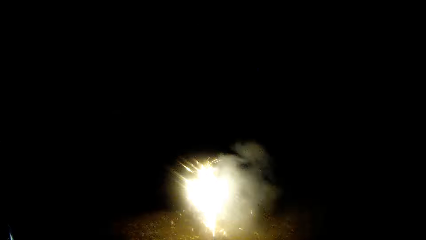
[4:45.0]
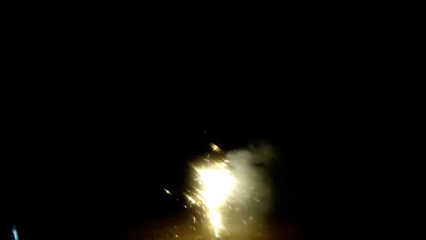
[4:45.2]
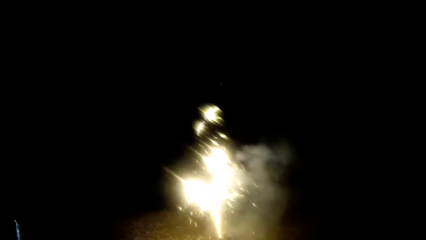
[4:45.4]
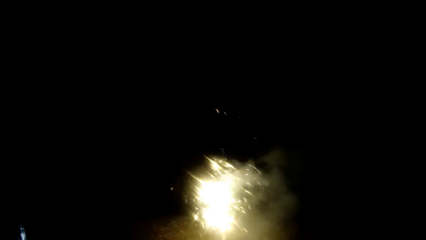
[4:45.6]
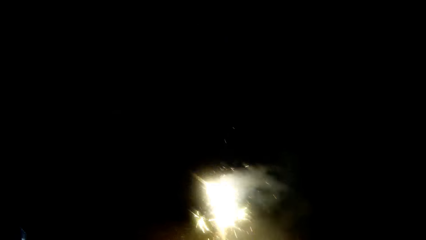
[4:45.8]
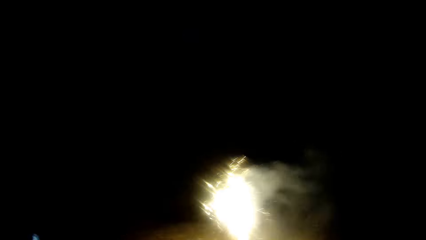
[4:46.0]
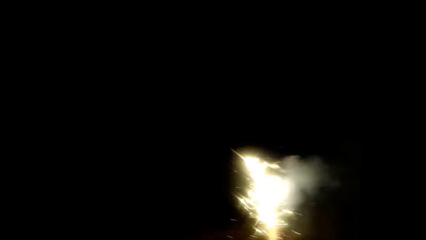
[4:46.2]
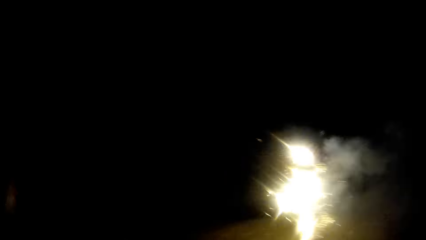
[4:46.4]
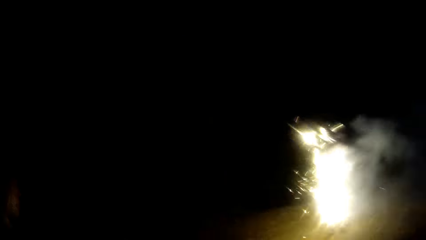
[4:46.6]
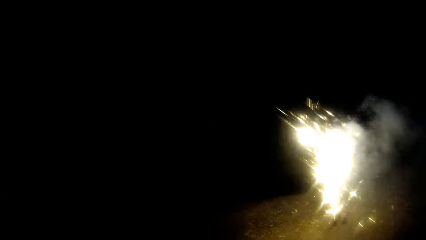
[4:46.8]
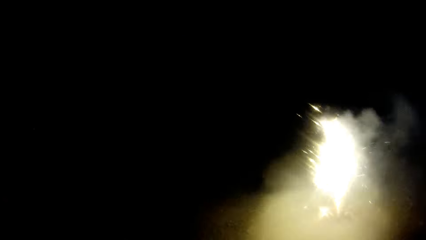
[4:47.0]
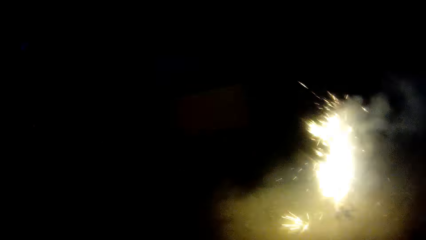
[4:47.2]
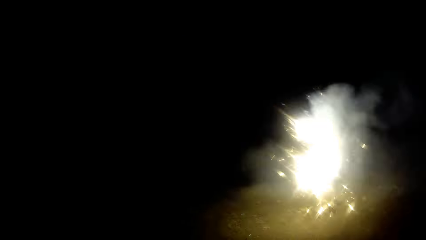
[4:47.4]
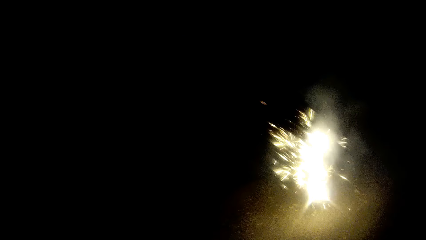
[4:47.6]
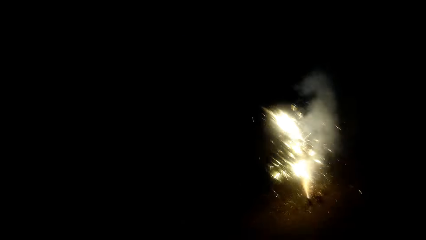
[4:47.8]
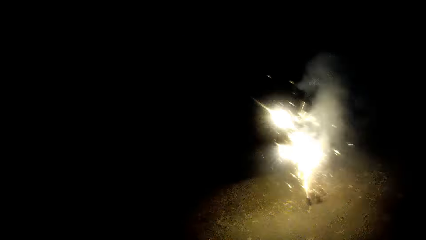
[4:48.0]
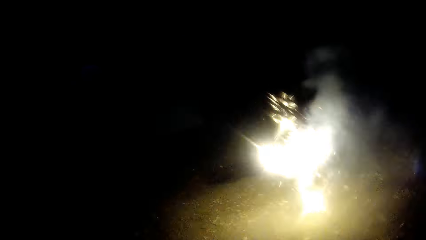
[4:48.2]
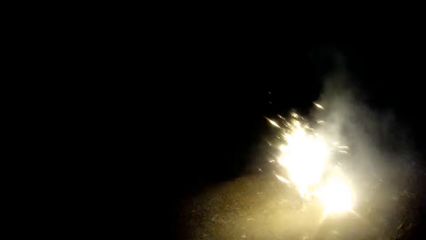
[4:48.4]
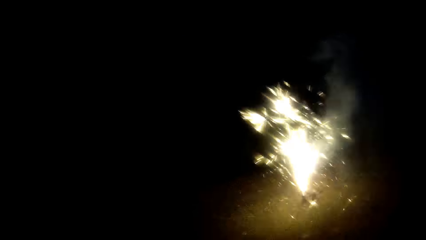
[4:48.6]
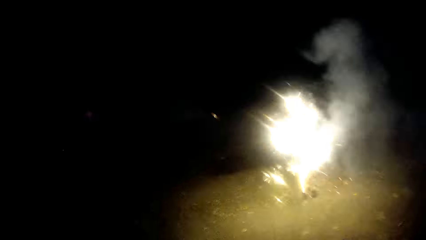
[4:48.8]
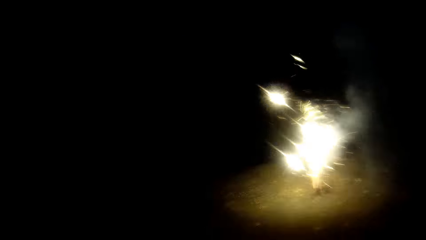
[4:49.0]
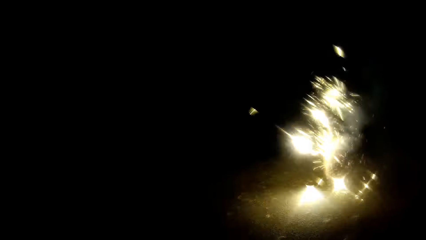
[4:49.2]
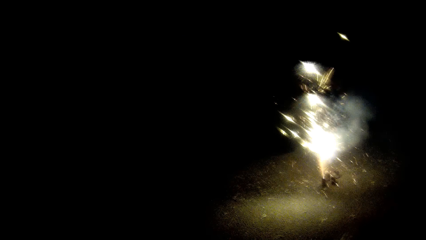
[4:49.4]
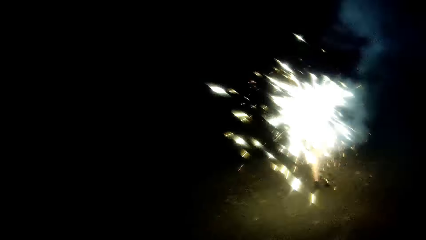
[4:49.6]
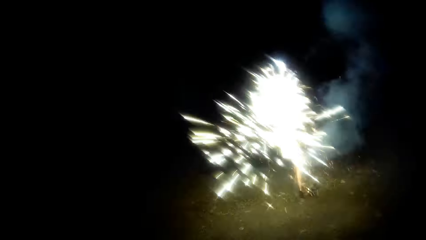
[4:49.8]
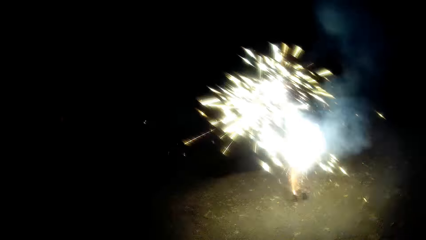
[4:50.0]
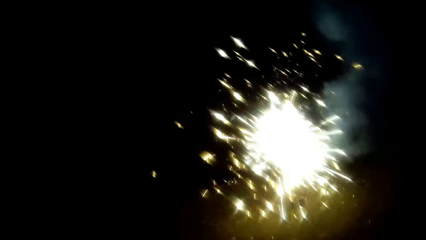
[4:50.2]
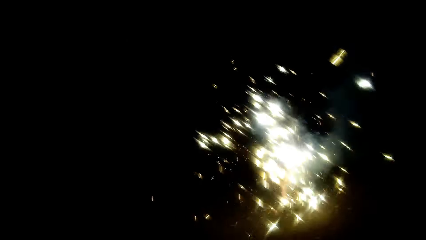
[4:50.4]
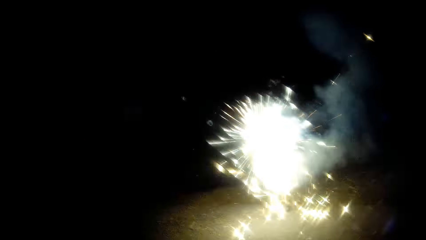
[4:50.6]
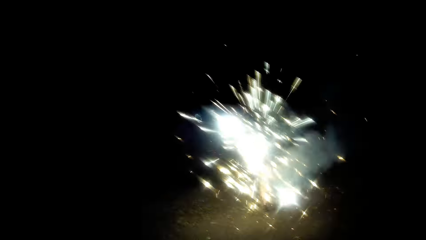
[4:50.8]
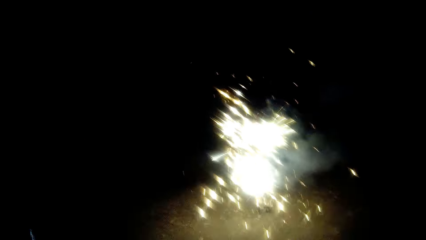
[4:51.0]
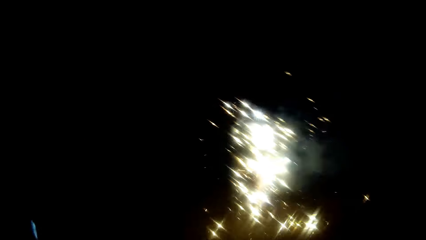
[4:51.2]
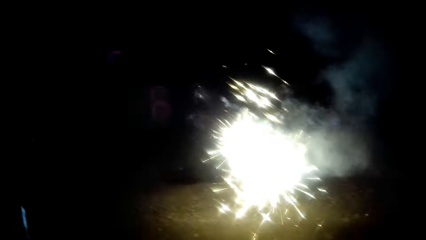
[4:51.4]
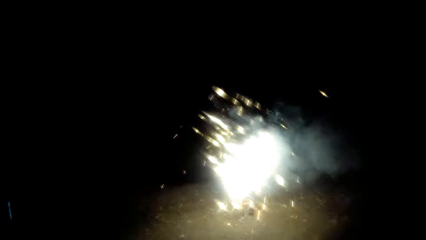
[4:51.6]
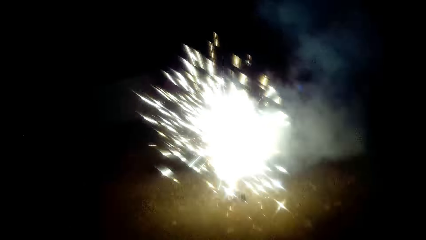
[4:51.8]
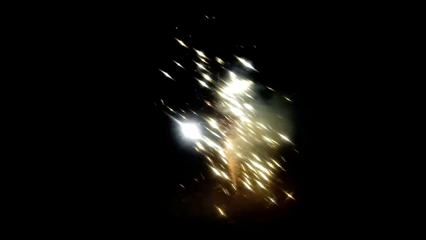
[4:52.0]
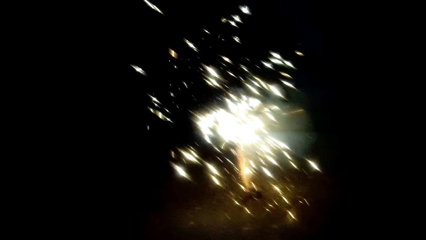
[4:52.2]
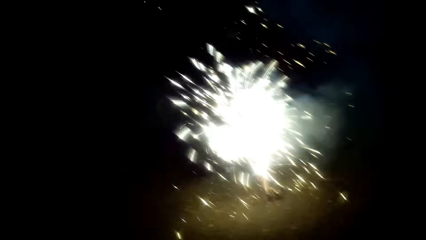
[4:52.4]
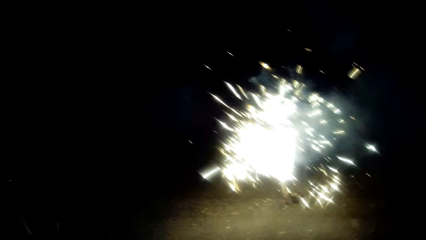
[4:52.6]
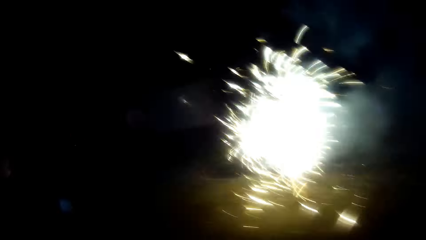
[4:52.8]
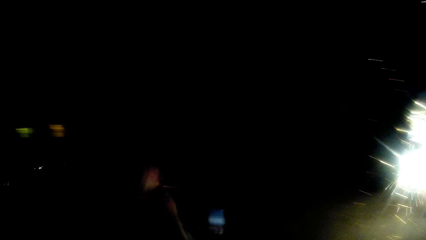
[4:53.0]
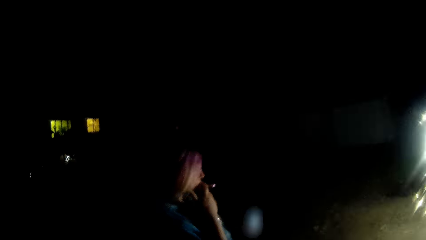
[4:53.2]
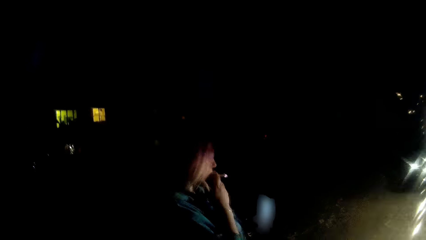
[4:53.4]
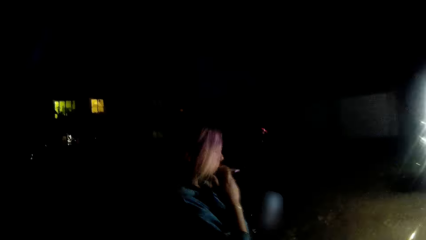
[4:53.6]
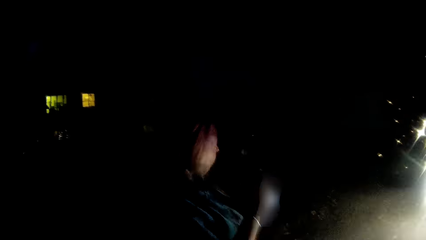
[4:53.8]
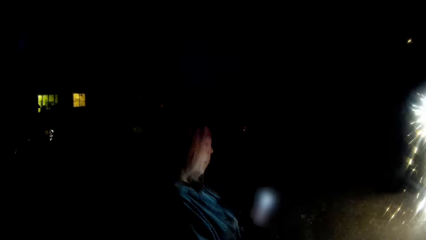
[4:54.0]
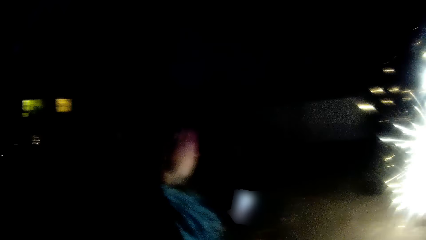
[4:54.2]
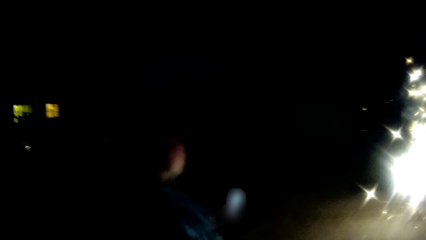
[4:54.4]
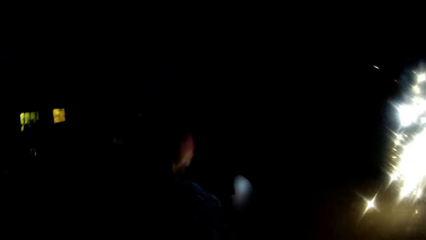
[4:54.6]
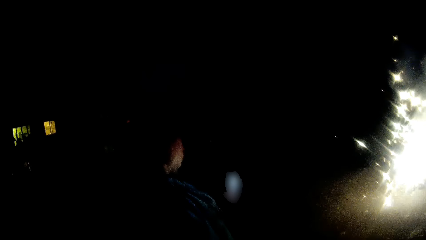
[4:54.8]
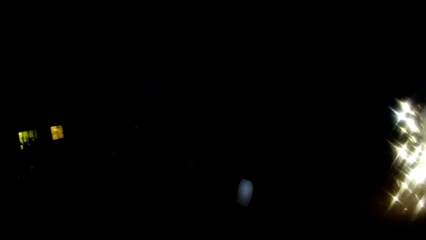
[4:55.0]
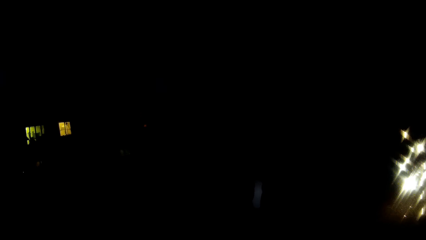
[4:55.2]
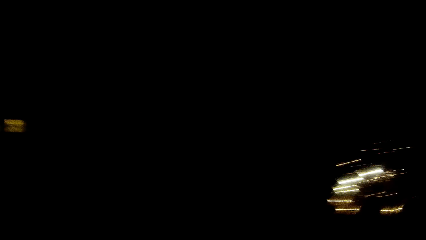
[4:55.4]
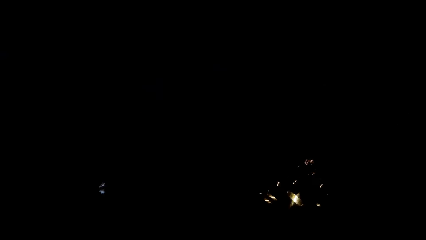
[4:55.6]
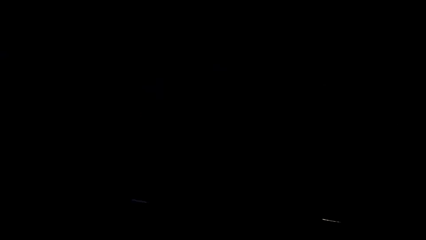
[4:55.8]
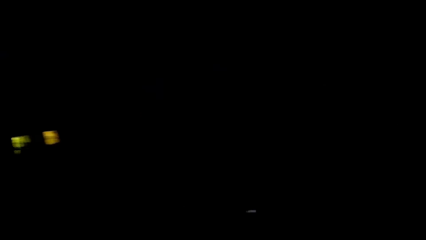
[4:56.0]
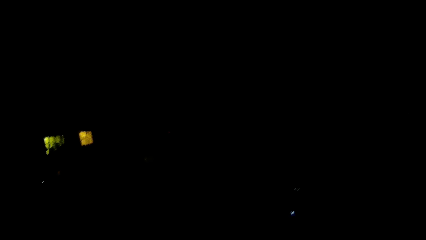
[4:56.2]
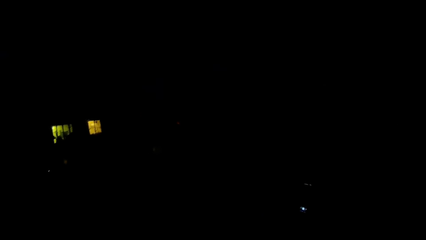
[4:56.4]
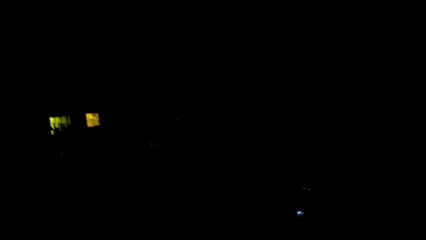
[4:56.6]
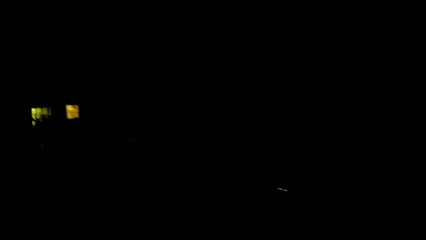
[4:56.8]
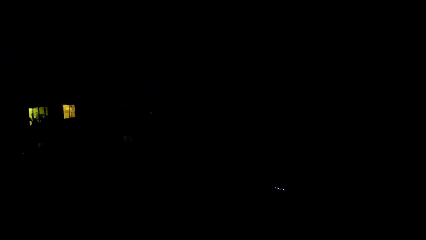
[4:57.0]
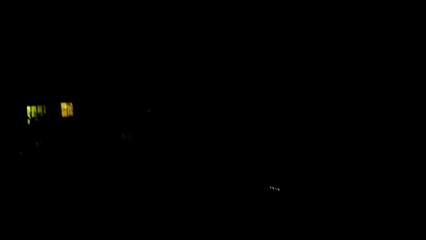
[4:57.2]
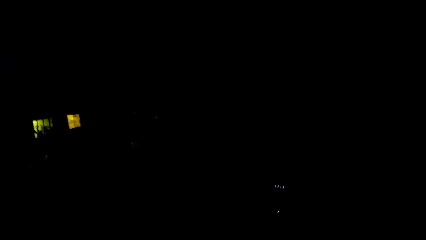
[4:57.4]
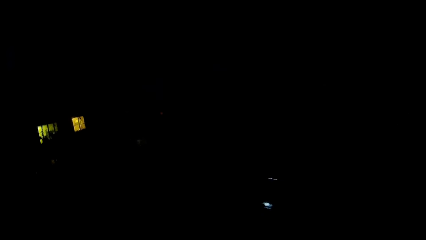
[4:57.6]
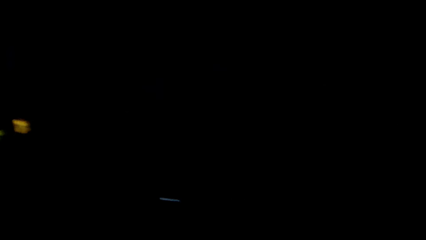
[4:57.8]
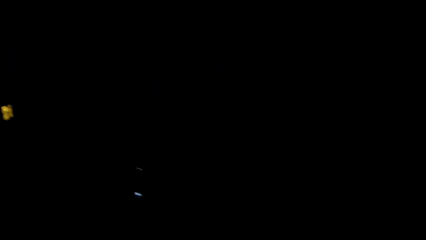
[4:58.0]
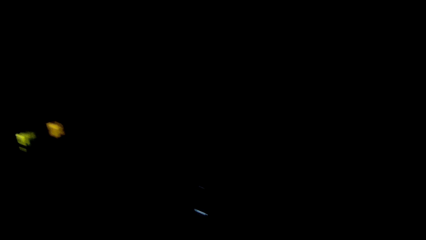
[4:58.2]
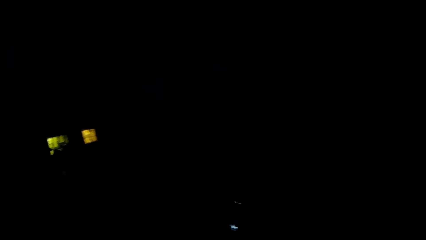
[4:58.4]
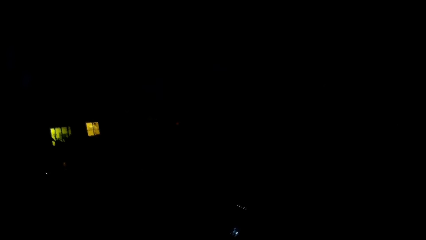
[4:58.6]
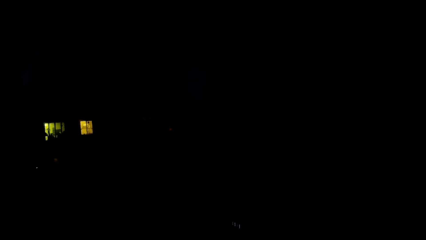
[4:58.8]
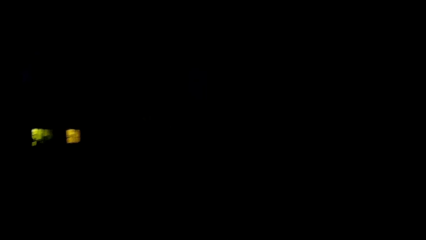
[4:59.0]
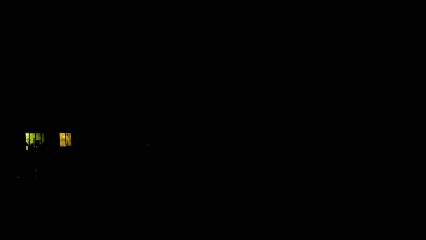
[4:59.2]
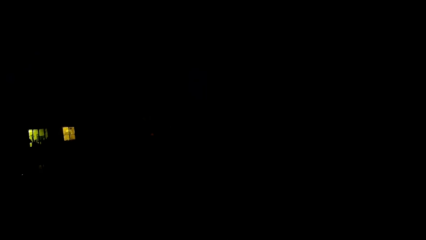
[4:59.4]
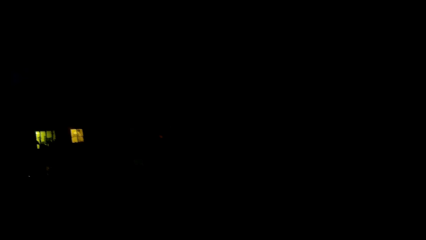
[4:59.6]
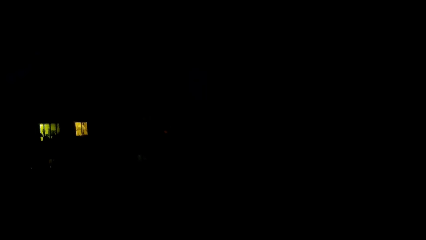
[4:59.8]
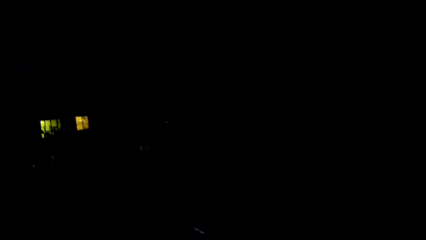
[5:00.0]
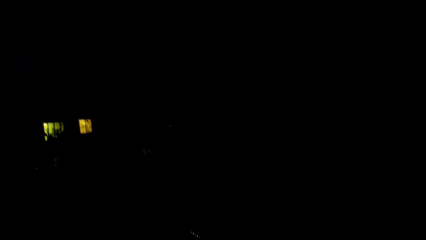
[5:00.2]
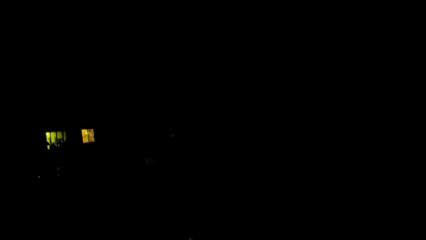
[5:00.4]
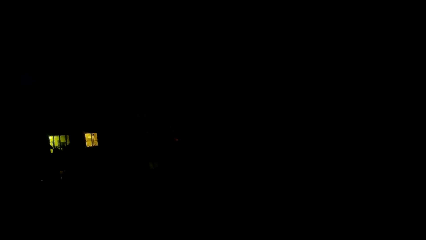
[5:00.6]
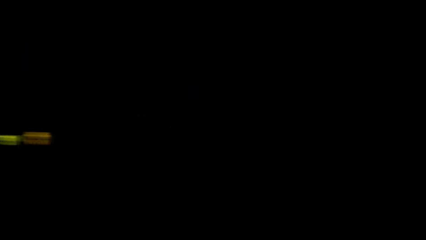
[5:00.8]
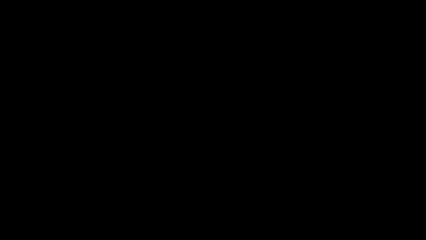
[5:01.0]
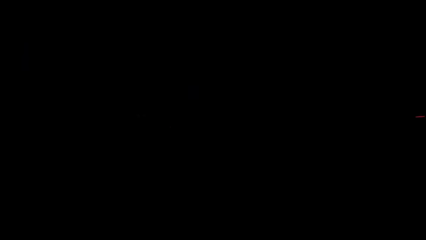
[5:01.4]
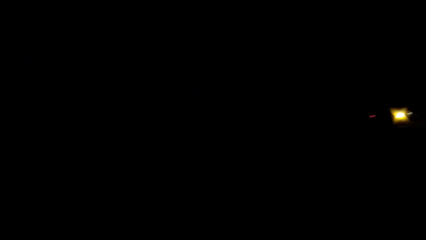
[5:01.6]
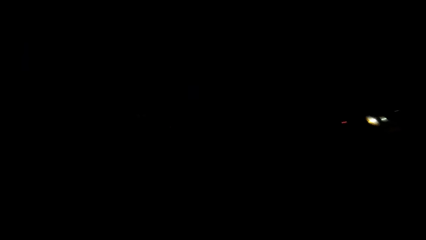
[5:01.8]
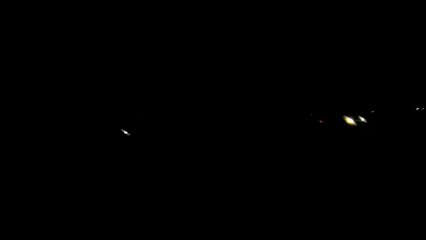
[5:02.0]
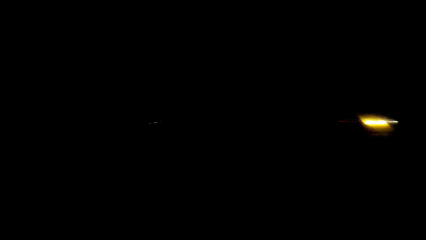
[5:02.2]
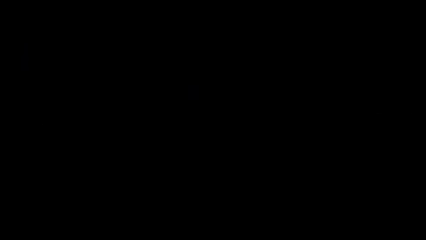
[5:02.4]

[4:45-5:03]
The camera wearer looks at a woman. They dialogue with the woman. They look around.
